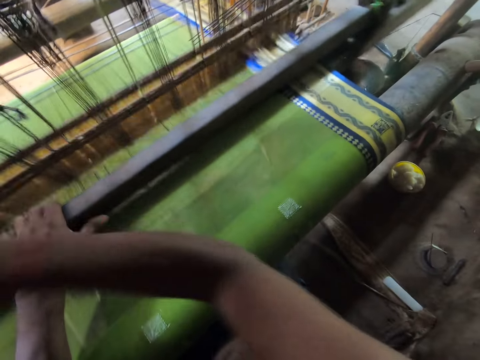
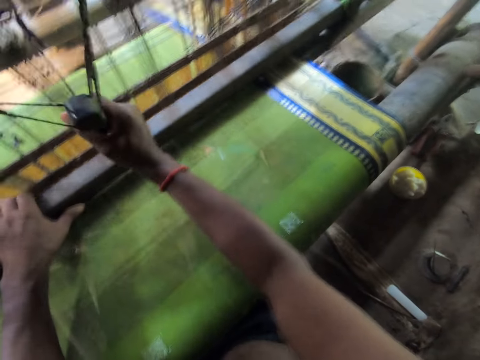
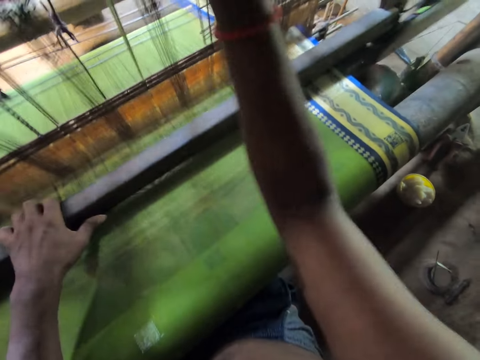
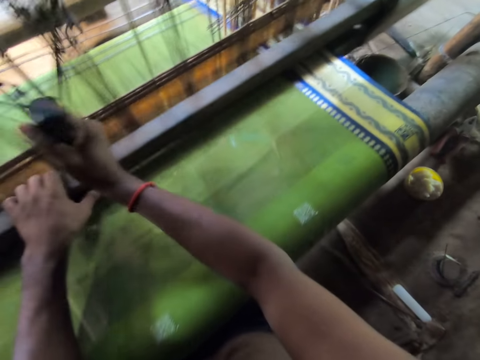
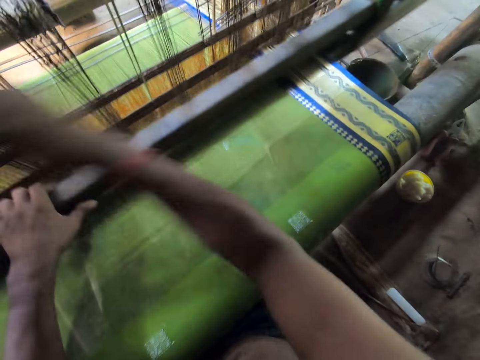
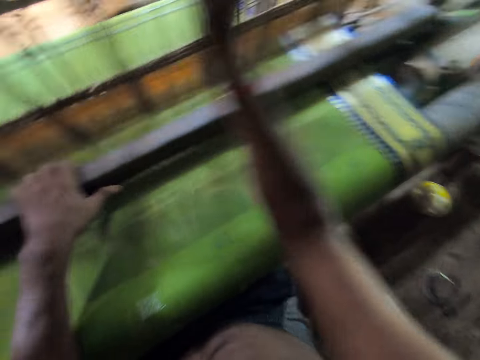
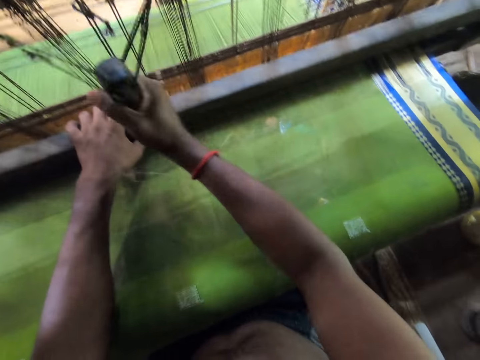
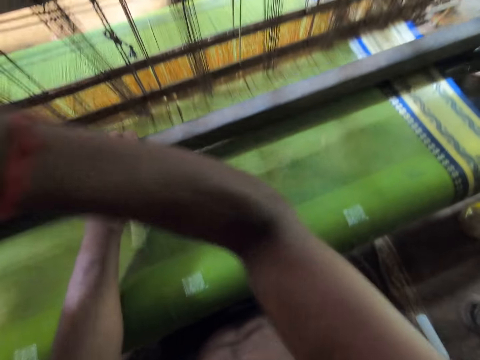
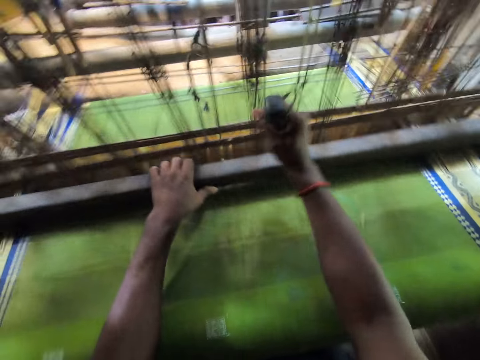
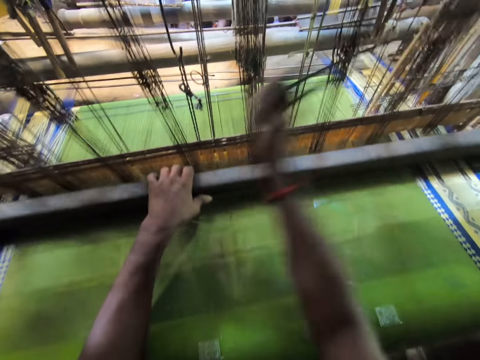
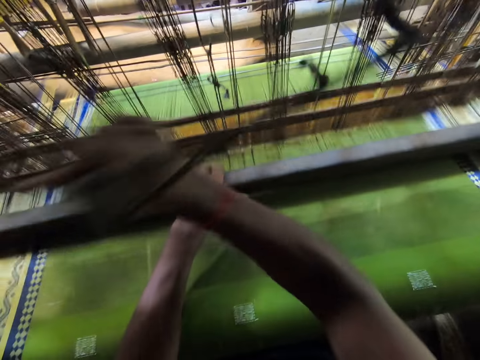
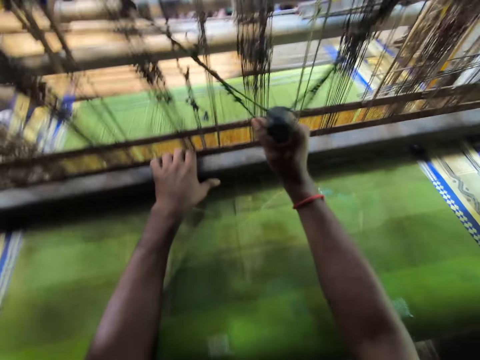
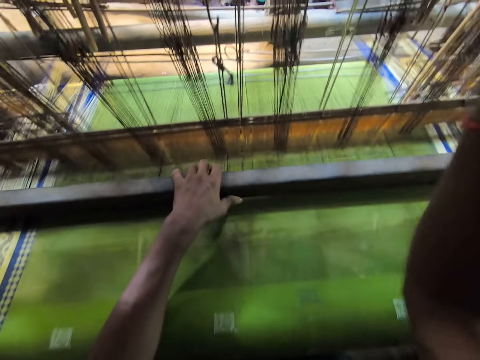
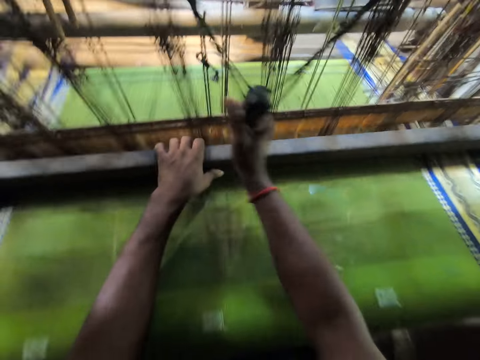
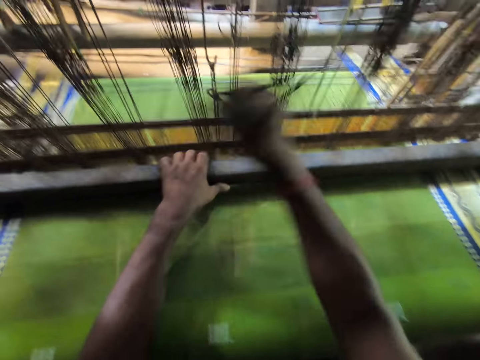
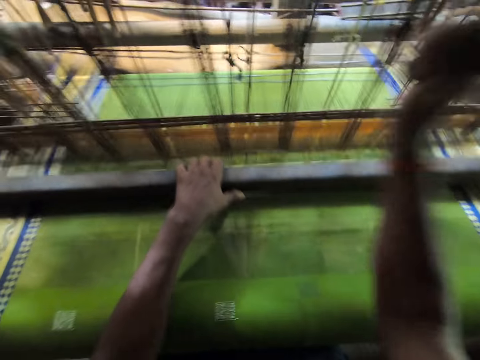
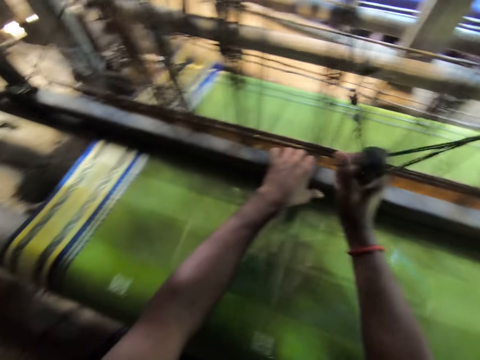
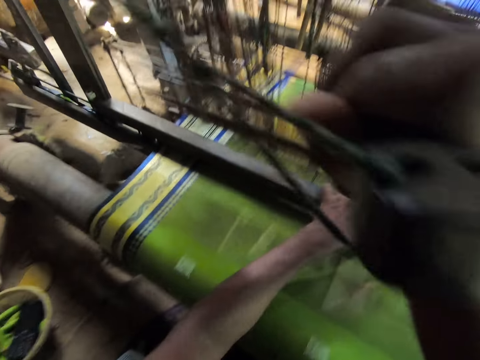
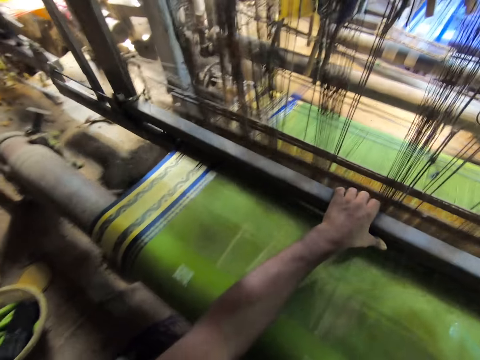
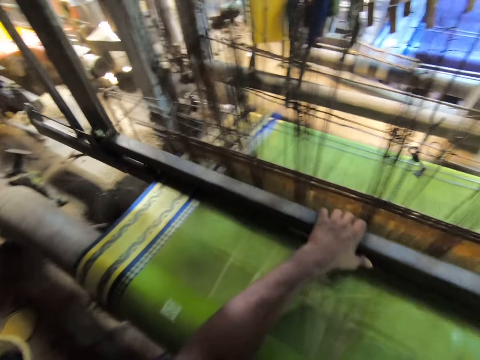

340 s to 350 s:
The camera wearer converses with the kid.

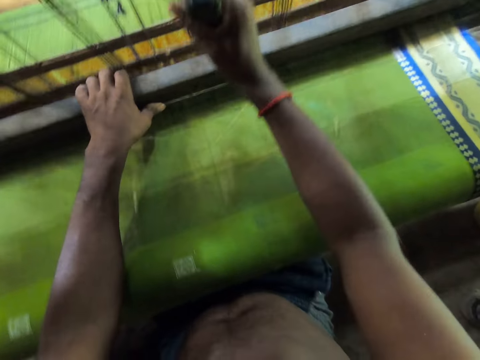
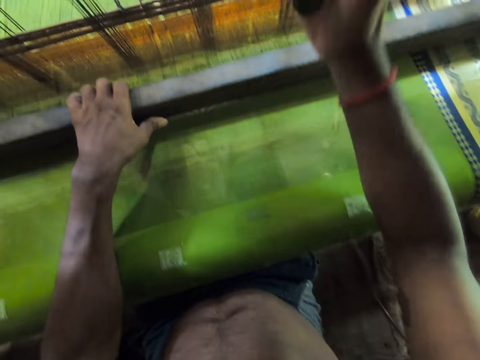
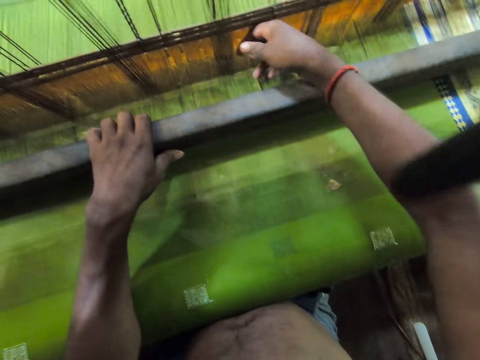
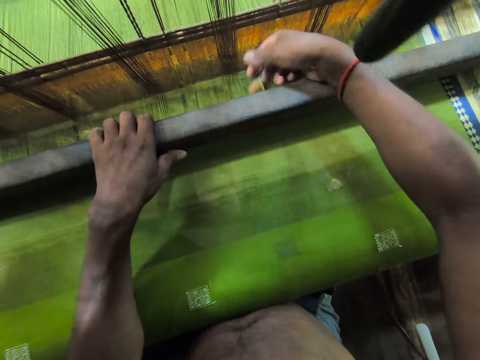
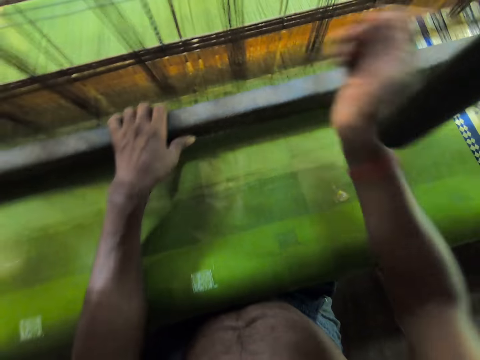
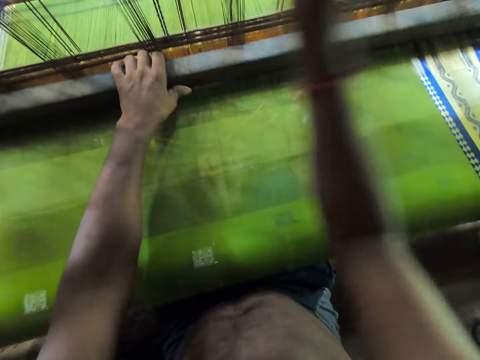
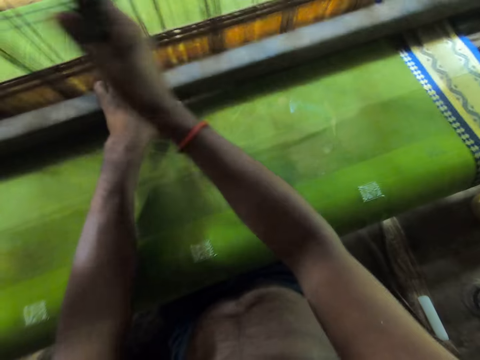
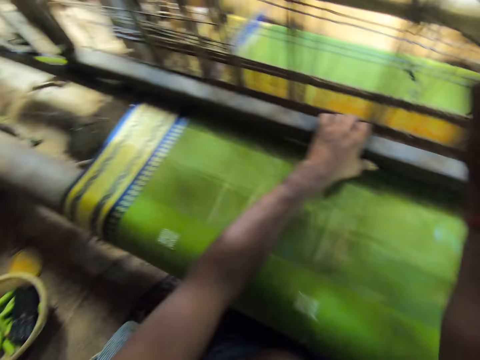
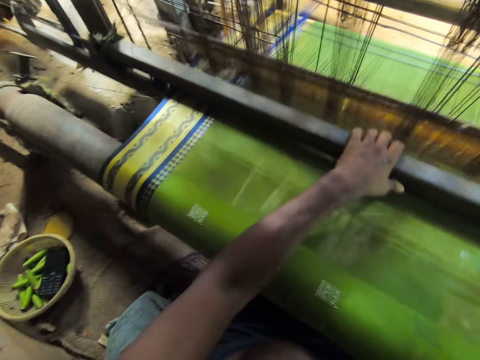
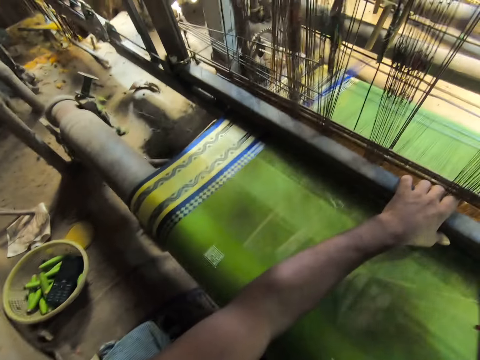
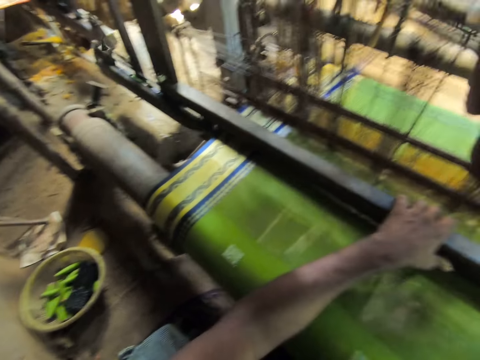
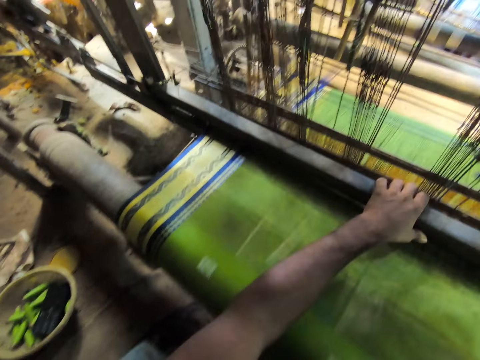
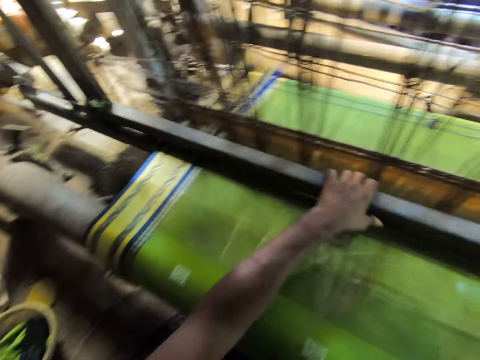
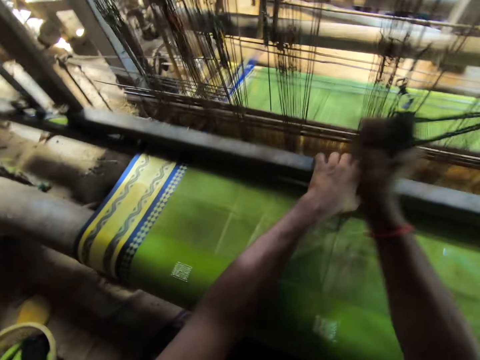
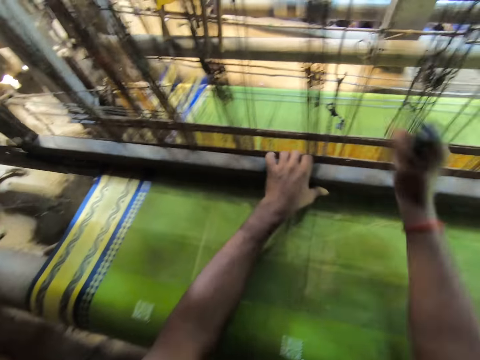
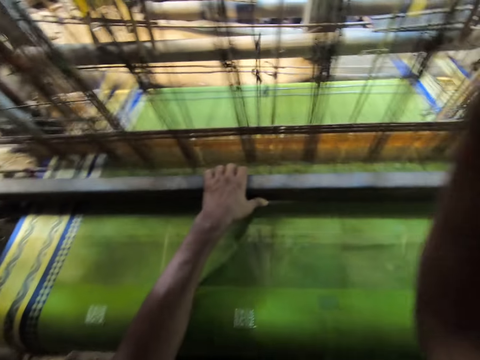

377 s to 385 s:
The camera wearer pauses. He separates some threads with his hands. He flattens the material. He pulls the pull cord with his right hand. He operates the machine.

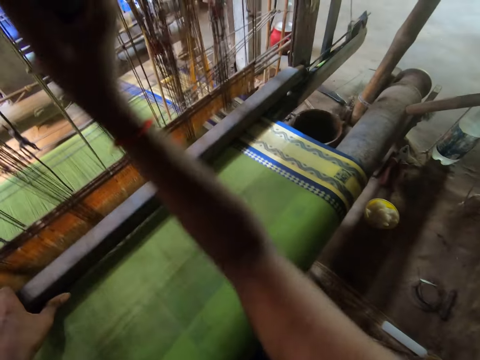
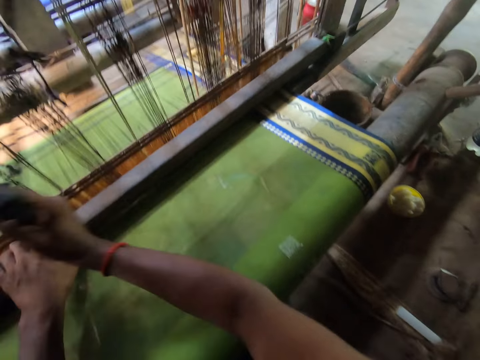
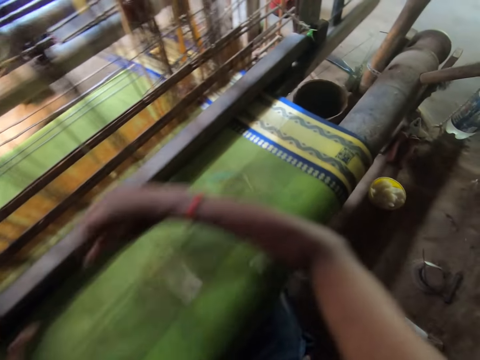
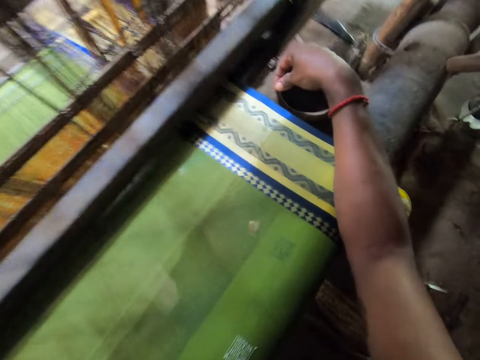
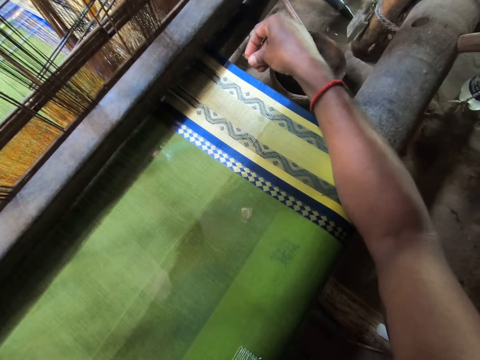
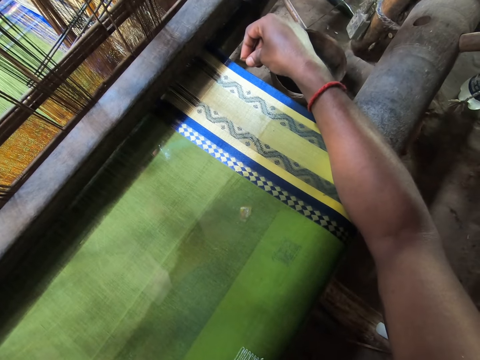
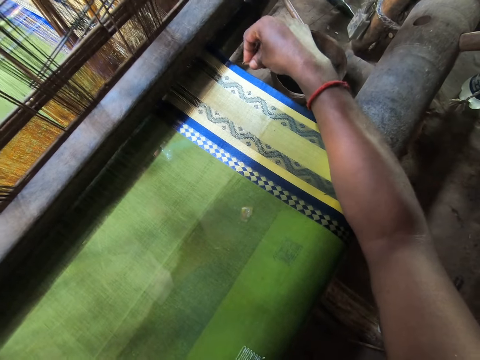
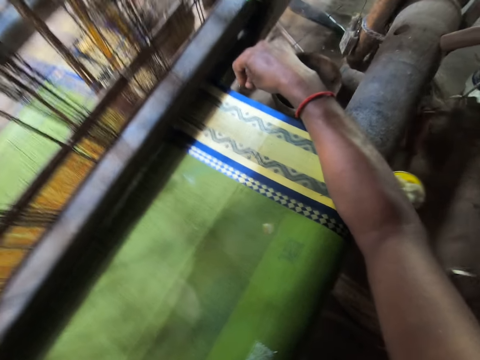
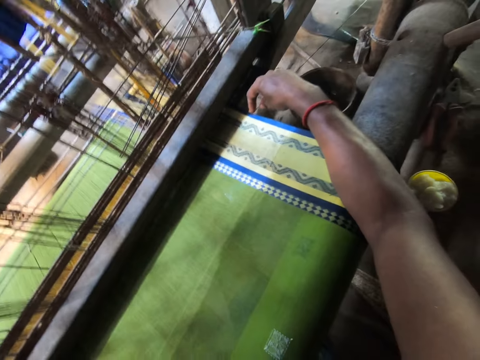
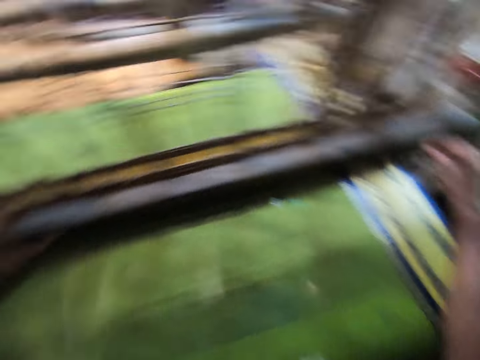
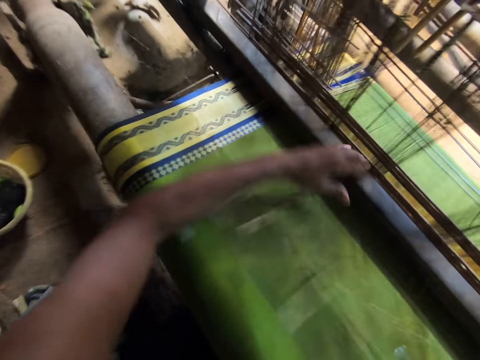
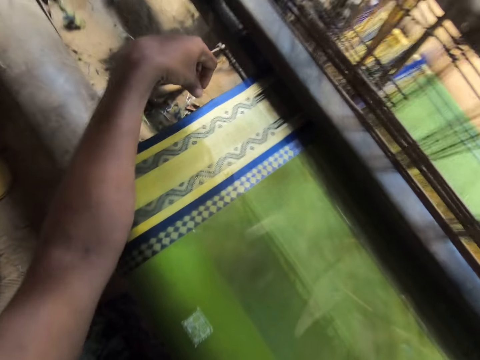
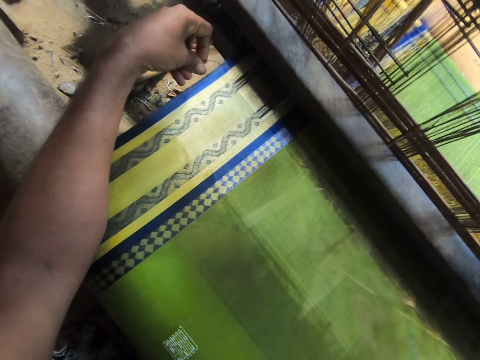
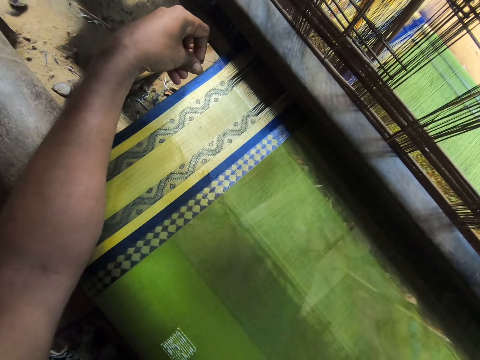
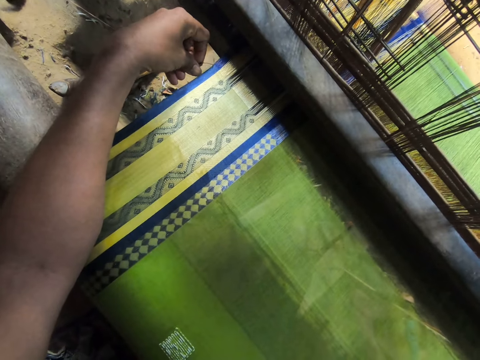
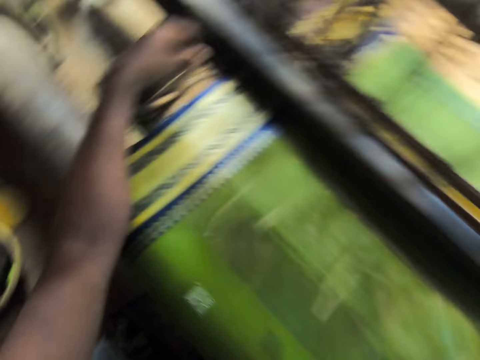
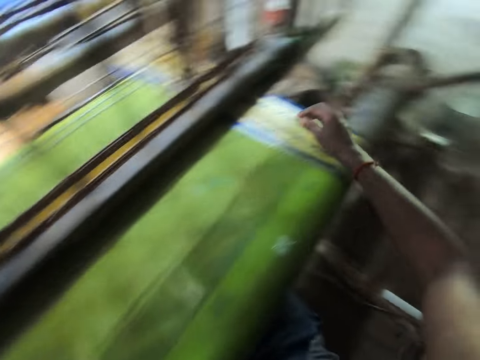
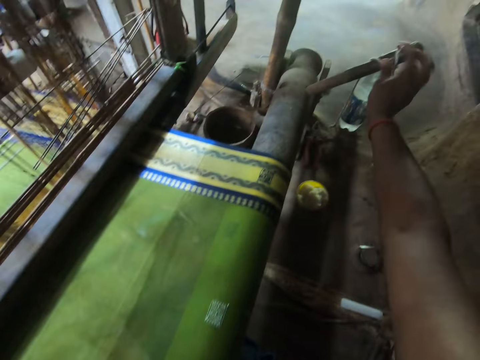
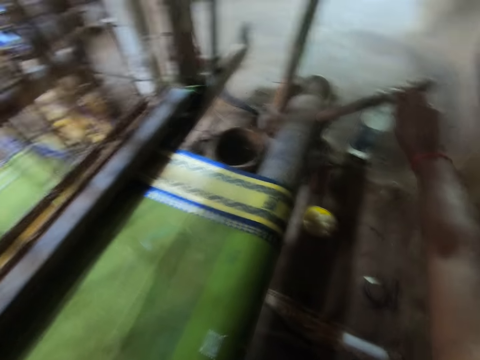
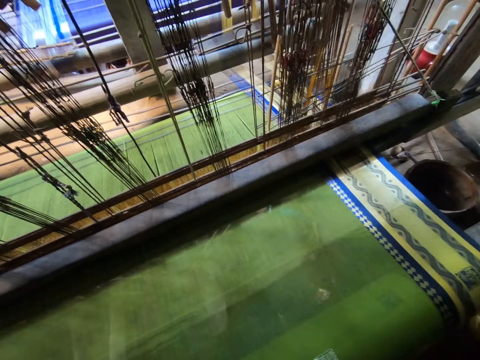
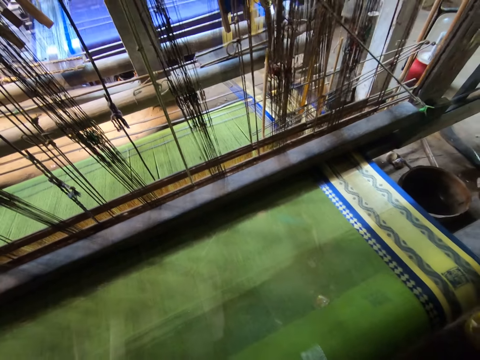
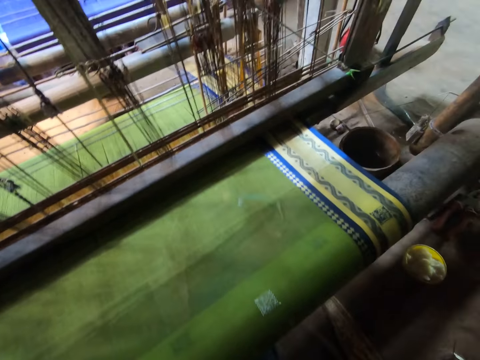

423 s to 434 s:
The camera wearer picks a needle in a calabash with his right hand. He pauses. He inserts the needle on the machine. He attaches the needle to the thread on the loom with his right hand. He inserts the other needle on the machine. He adjusts the lever with the string with his right hand.
